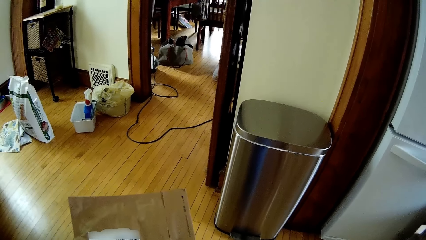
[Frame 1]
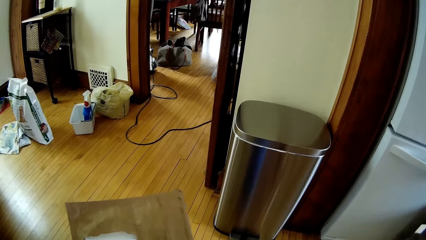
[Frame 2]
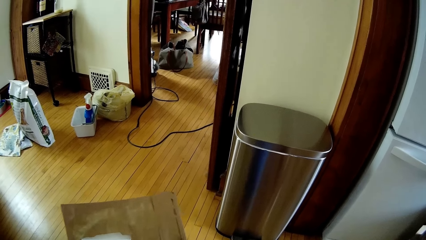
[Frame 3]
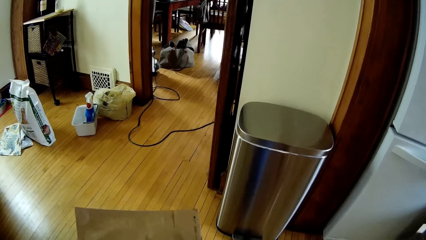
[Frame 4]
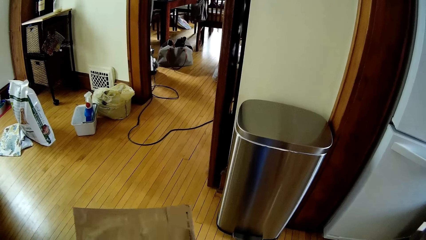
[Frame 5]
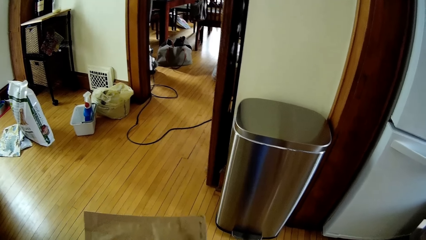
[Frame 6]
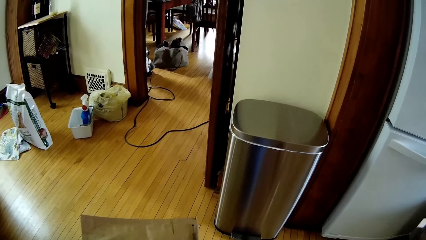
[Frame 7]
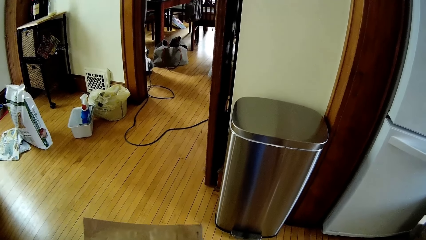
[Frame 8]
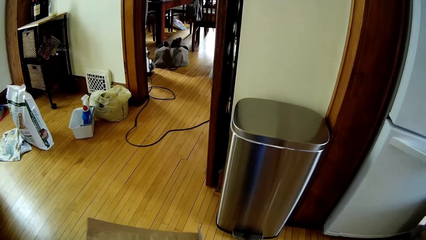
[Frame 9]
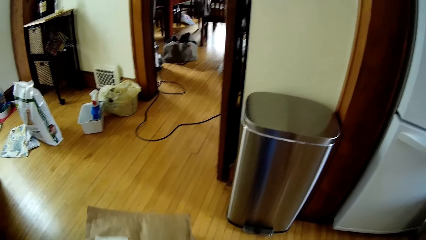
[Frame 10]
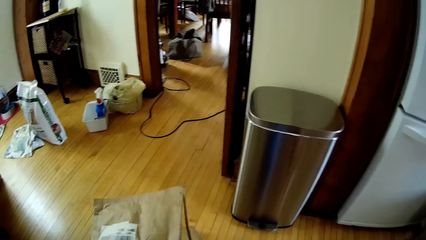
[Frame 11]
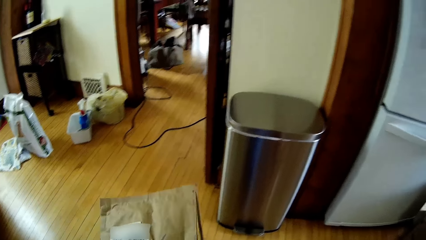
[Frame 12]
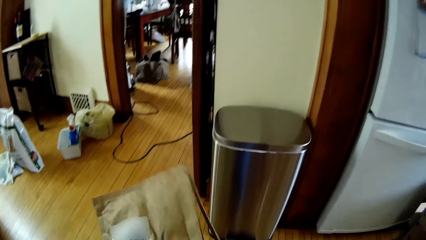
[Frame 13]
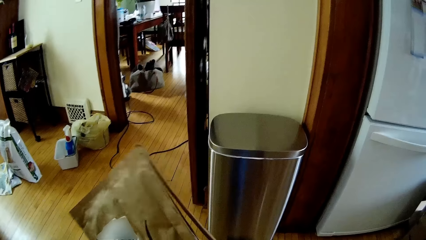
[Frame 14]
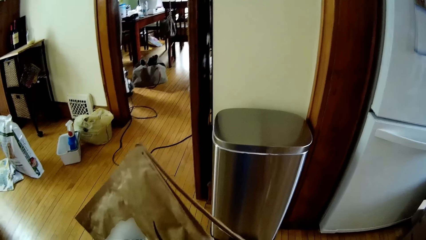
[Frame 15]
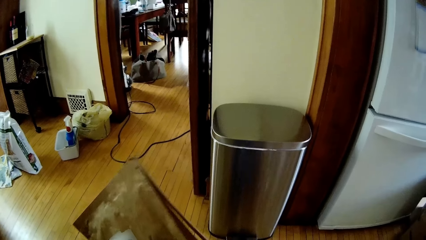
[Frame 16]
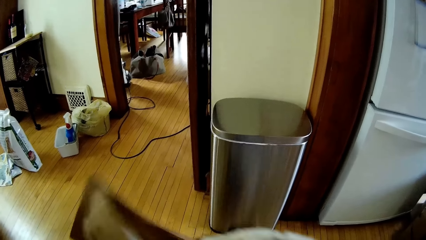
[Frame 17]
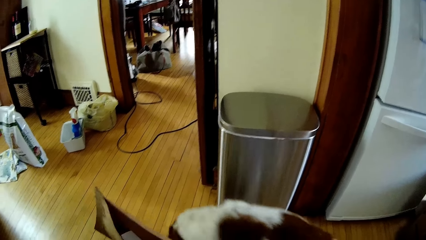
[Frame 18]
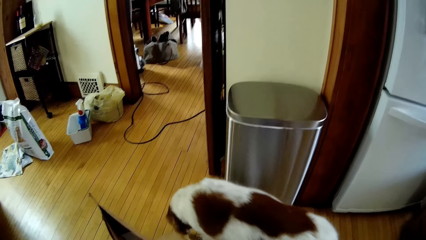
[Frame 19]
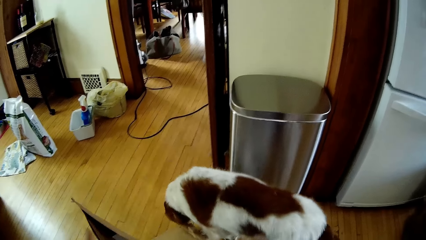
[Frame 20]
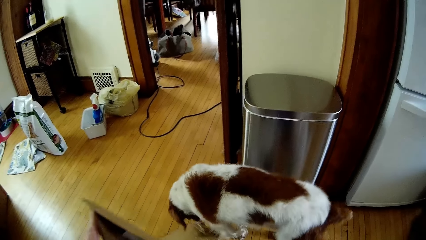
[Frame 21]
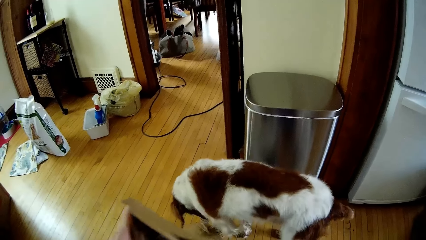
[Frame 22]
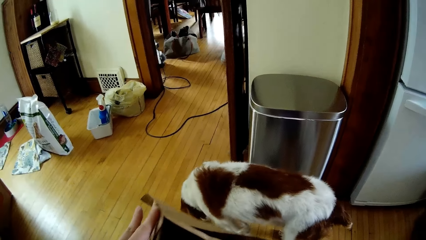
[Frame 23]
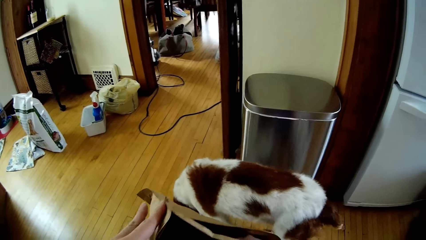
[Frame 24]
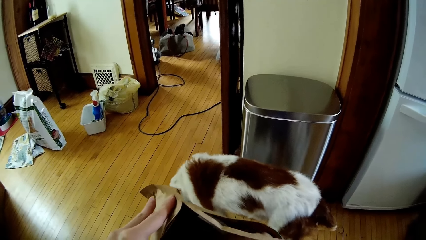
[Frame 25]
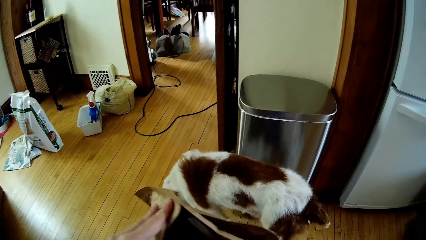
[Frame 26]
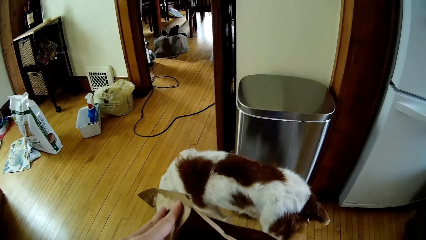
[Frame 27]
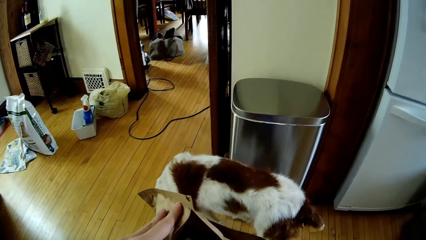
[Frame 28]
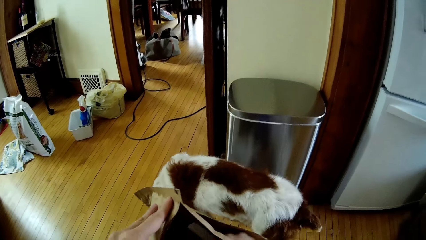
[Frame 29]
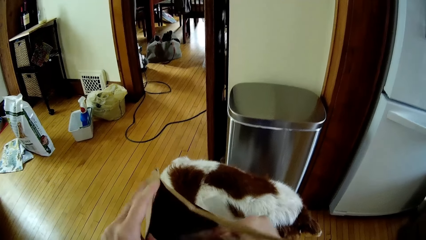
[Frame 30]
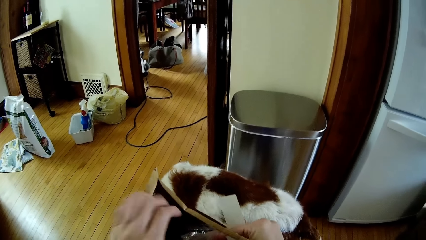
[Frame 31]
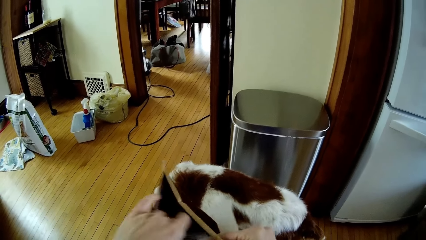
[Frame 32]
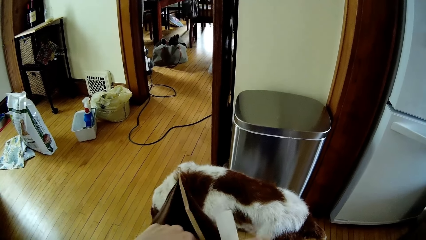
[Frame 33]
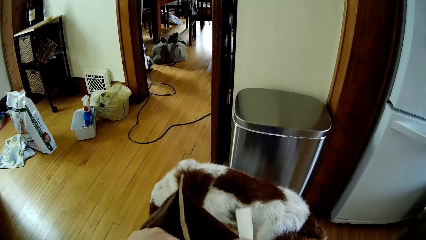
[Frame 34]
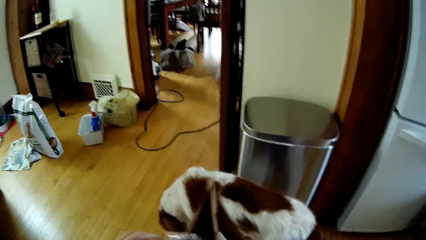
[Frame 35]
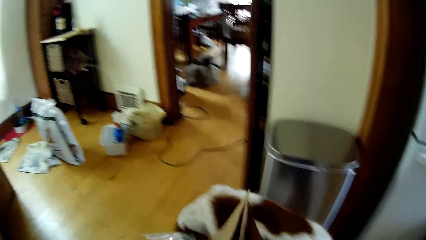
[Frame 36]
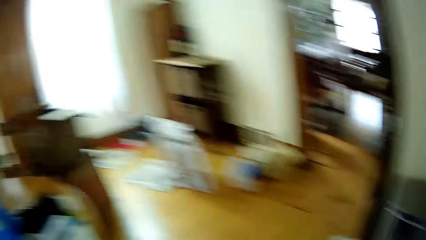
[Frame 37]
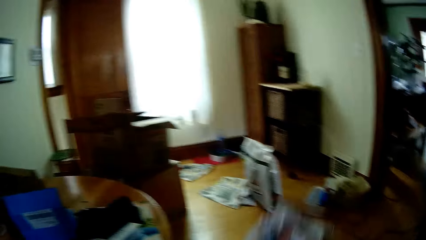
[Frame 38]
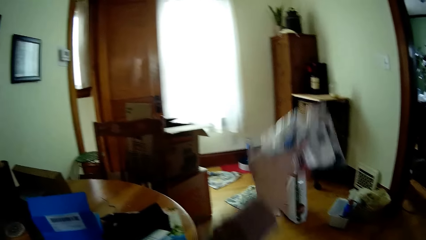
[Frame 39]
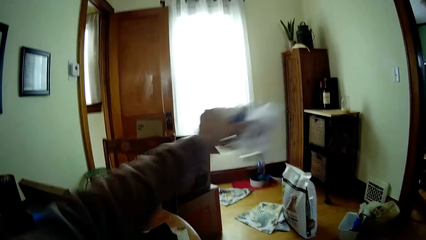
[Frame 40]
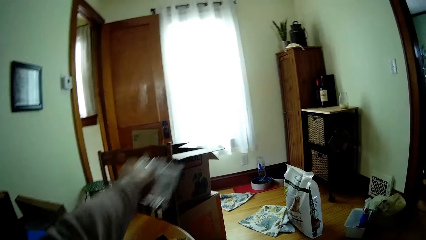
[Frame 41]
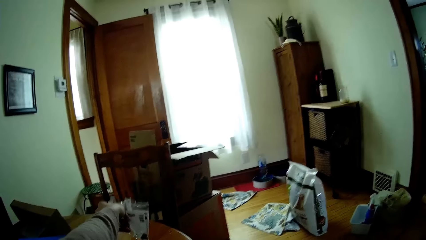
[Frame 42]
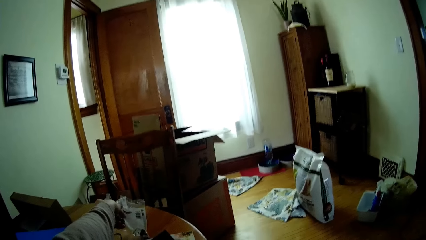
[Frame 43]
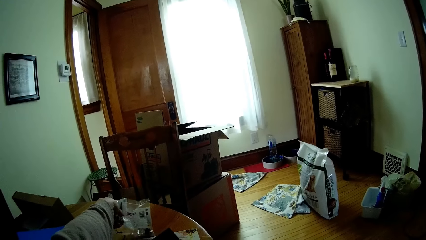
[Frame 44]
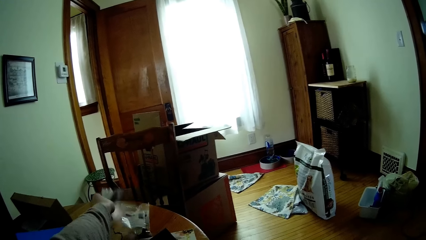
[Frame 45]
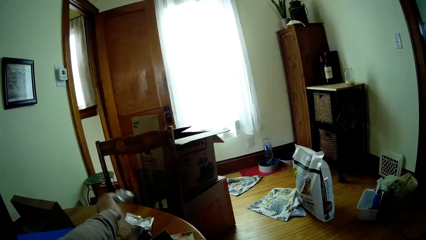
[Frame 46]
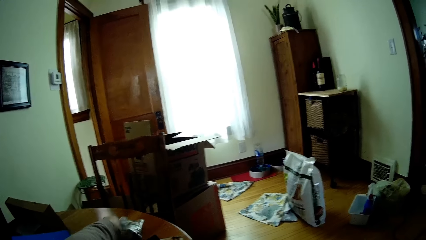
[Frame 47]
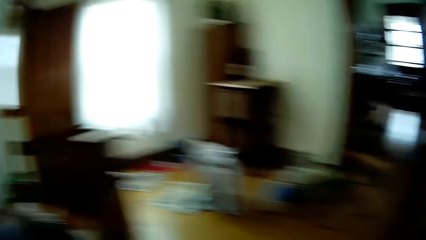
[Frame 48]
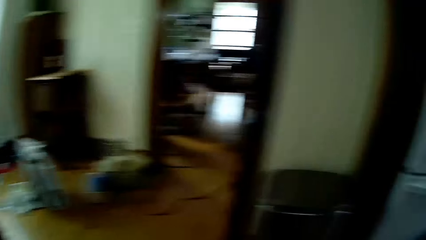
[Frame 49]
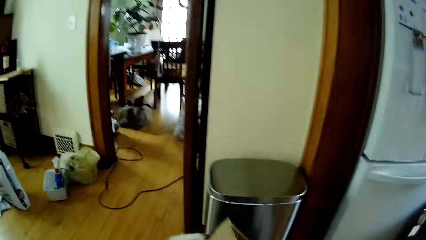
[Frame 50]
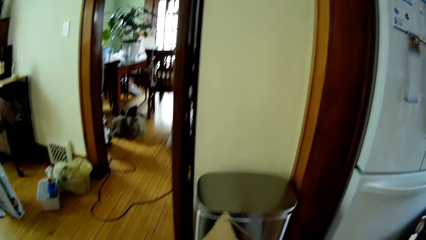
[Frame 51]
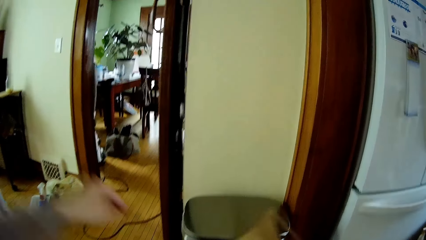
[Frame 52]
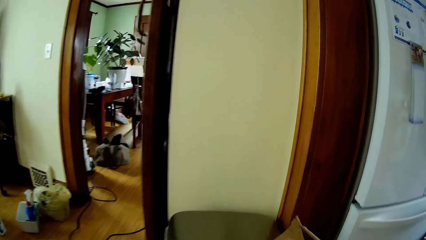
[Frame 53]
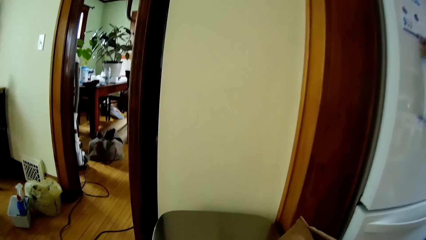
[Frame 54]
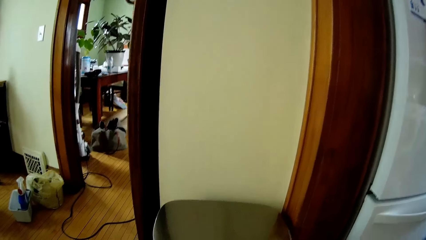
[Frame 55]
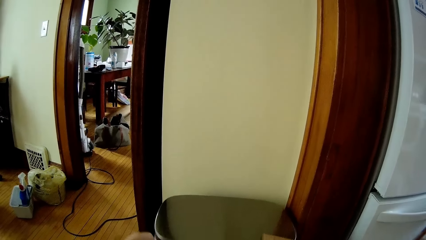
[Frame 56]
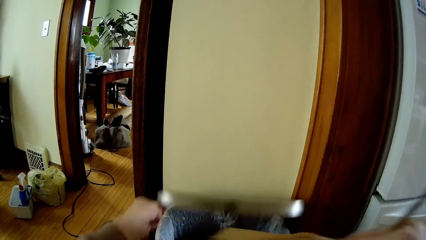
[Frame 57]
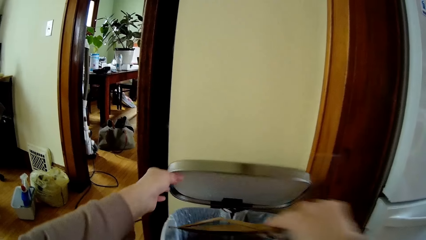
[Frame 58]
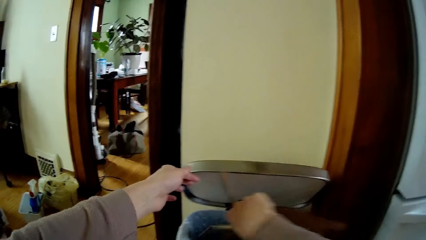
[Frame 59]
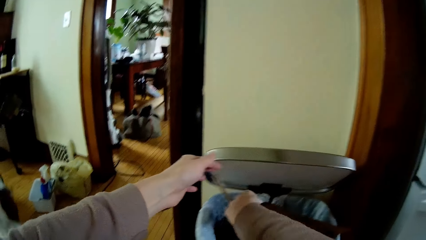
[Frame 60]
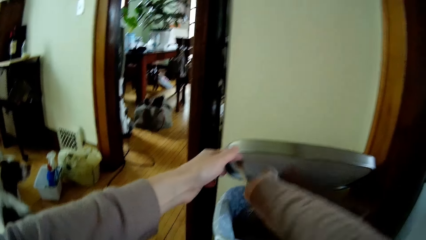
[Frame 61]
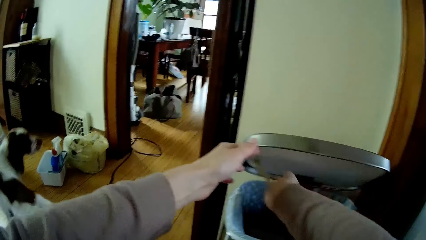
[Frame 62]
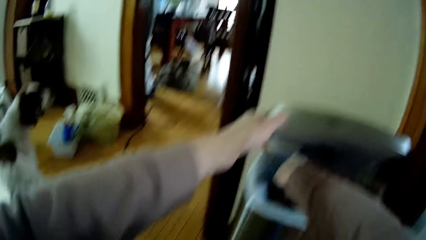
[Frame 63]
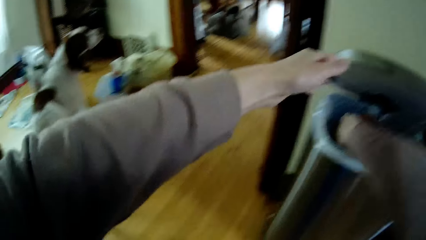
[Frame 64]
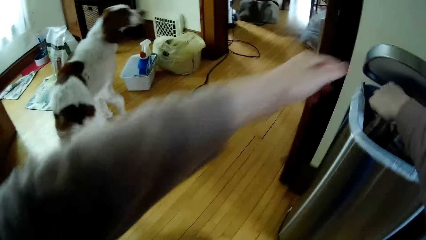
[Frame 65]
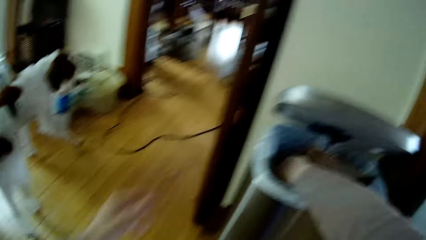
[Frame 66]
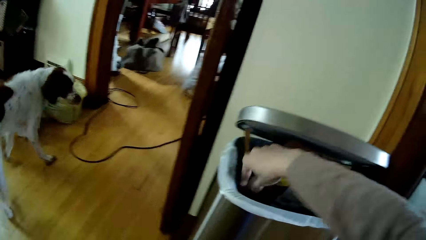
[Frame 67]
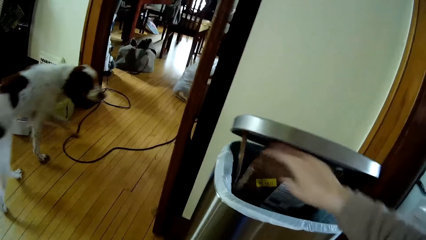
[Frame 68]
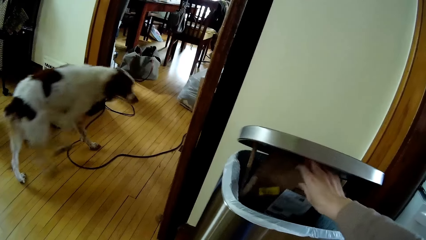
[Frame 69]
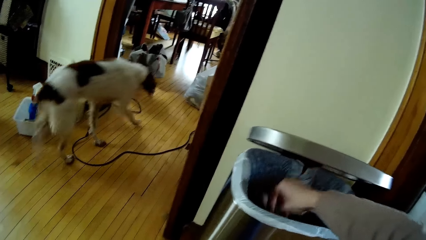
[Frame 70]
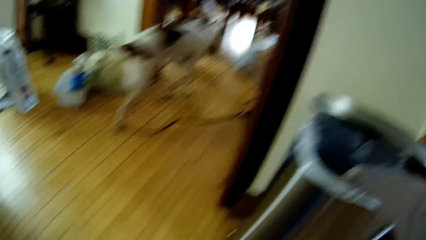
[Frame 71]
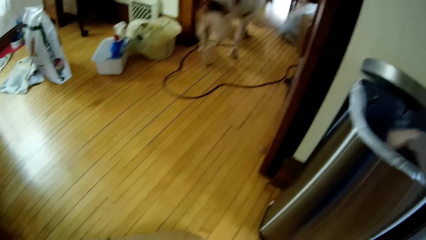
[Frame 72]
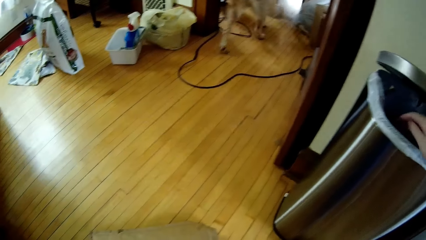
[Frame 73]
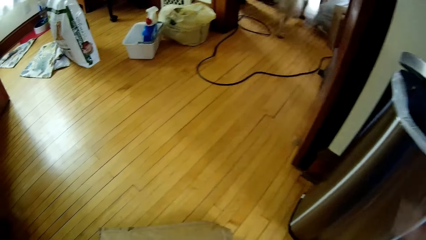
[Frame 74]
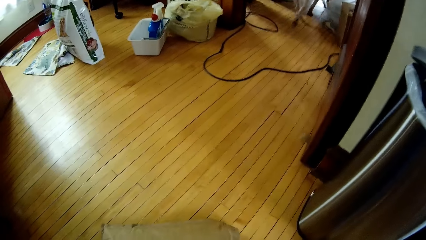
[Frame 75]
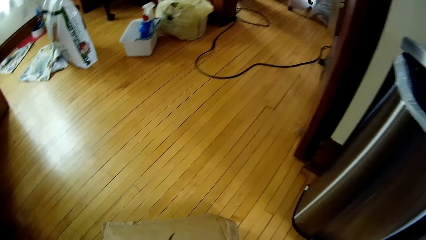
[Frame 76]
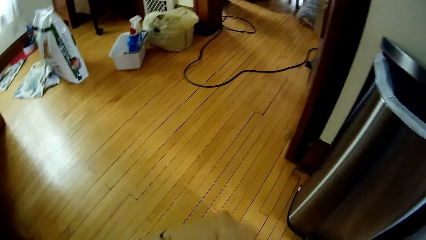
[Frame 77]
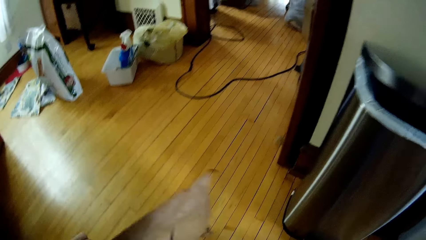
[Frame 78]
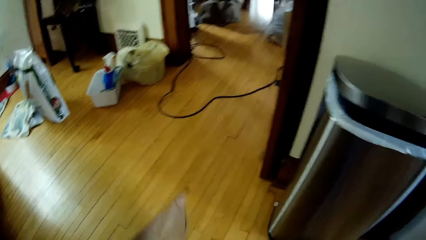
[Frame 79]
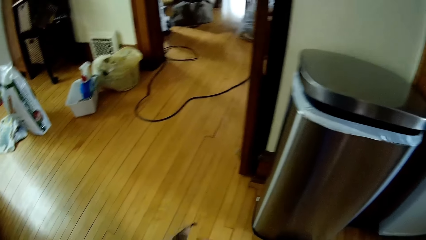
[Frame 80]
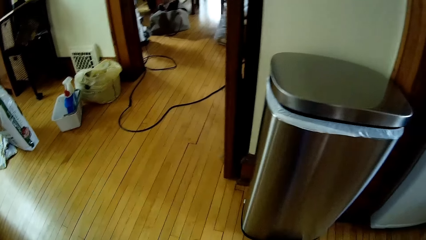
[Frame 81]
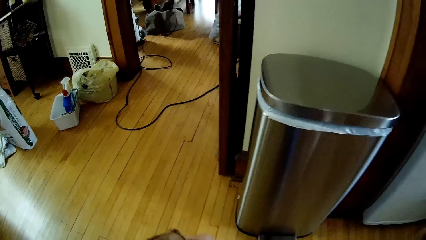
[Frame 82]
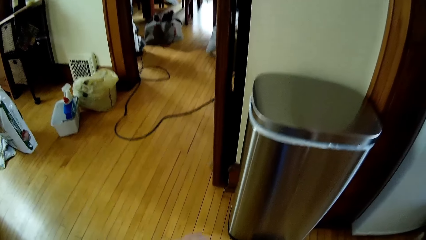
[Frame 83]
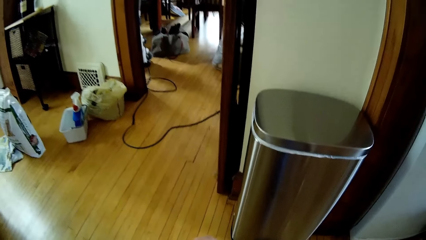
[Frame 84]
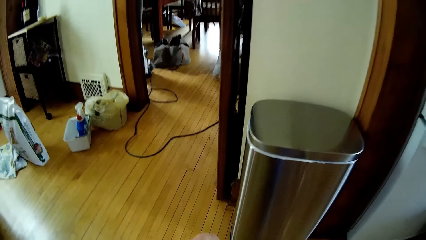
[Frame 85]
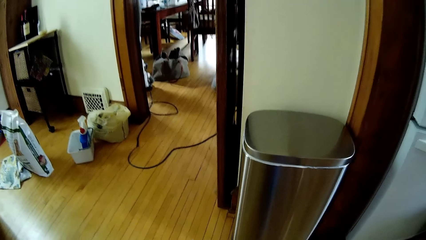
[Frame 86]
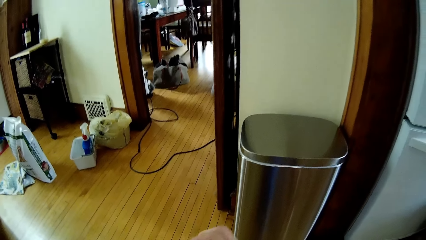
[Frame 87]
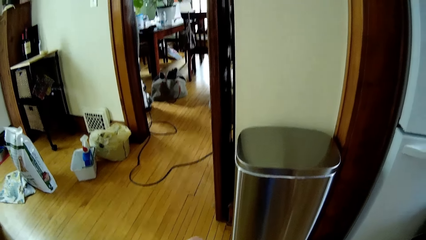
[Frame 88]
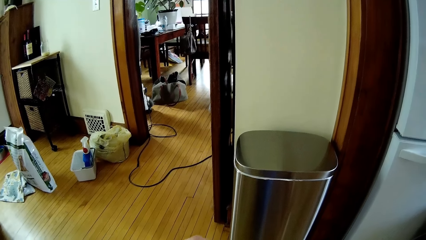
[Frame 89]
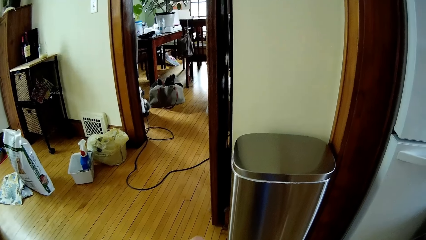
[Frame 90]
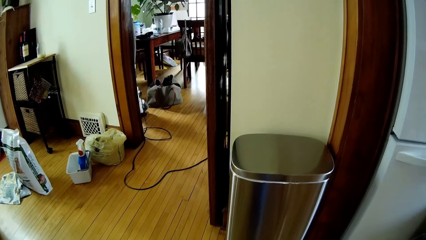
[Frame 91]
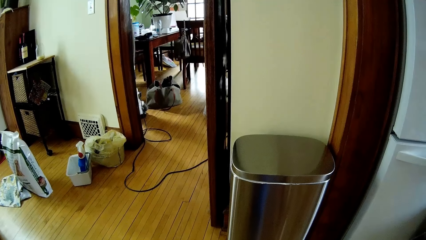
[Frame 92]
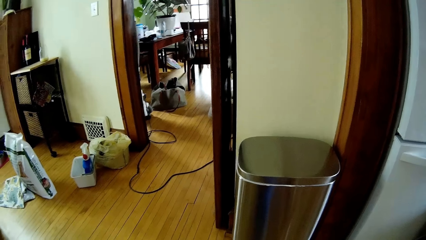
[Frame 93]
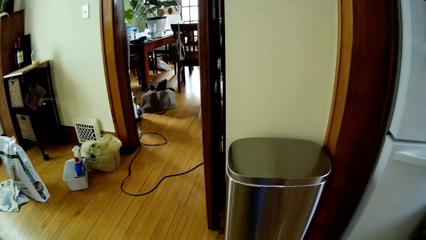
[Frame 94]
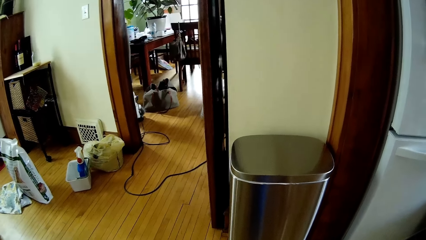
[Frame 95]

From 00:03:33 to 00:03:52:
The camera wearer opens a mail envelope. She searches inside the mail envelope. She takes out electronic accessories or a plastic bag from the envelope with both hands. She places the electronic accessories on a table with her left hand. She lifts up the lid of a recycle bin with her left hand. She dumps the envelope into the bin with her right hand. She picks up a mail envelope. She adjusts the mail envelope.
